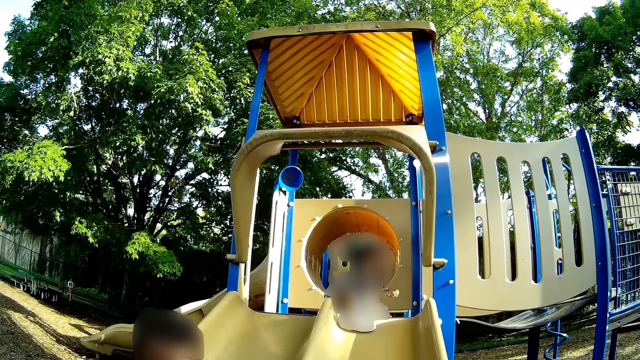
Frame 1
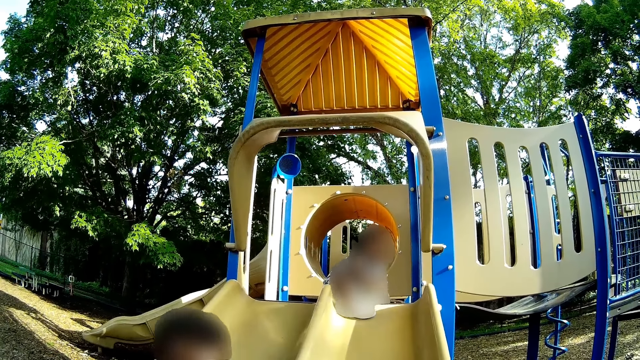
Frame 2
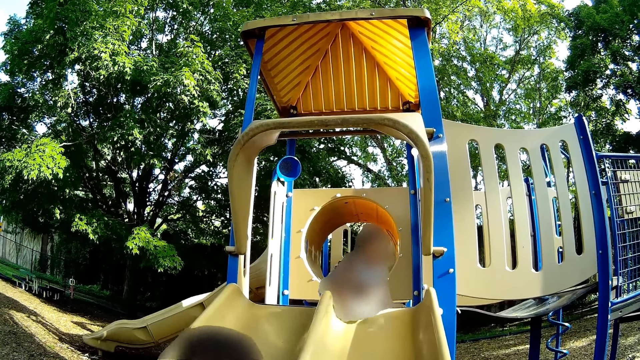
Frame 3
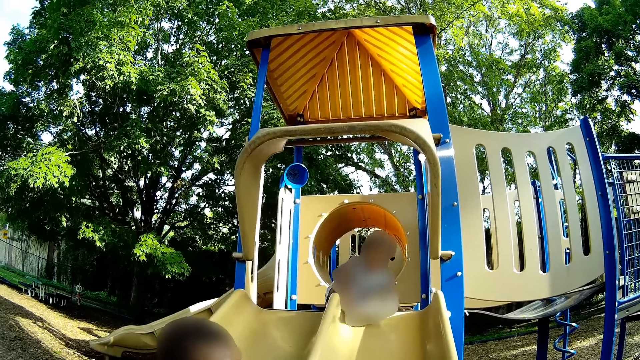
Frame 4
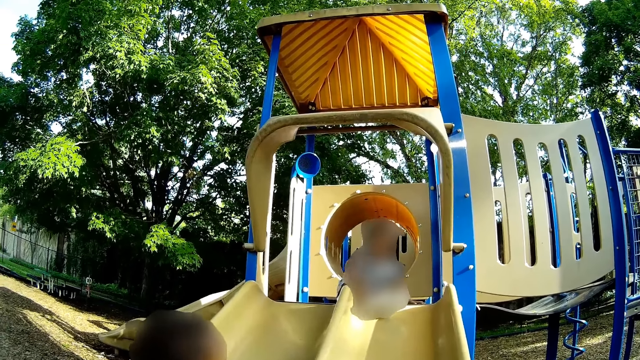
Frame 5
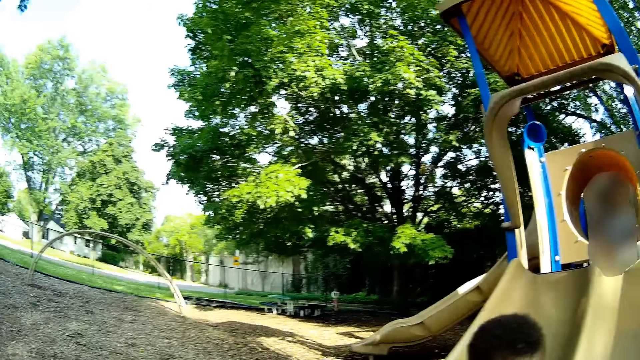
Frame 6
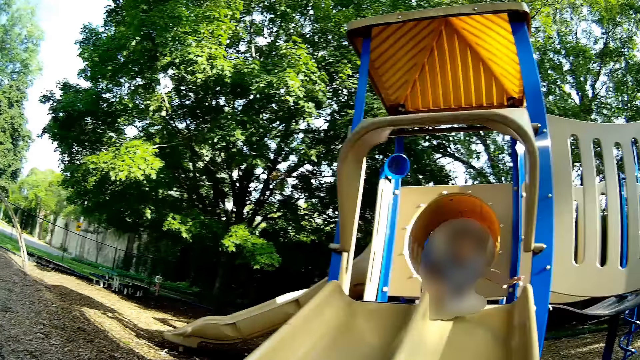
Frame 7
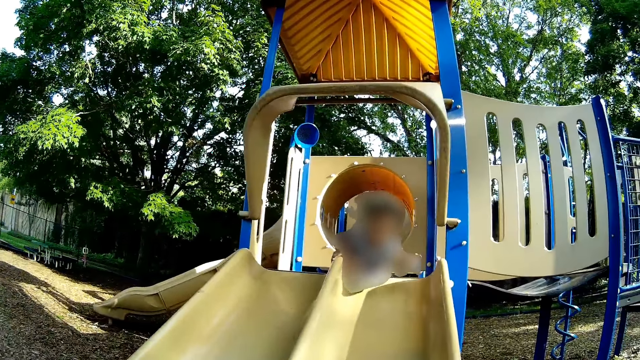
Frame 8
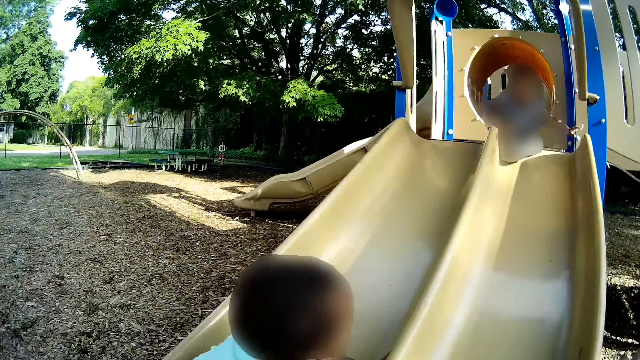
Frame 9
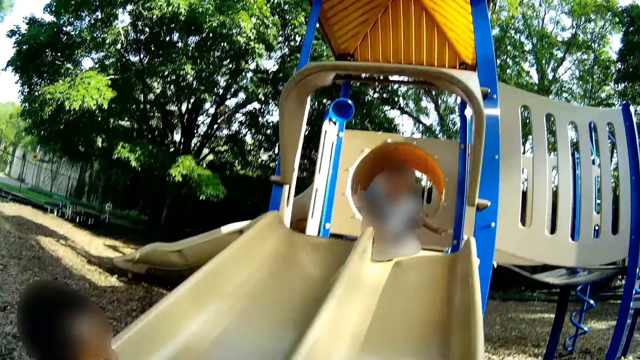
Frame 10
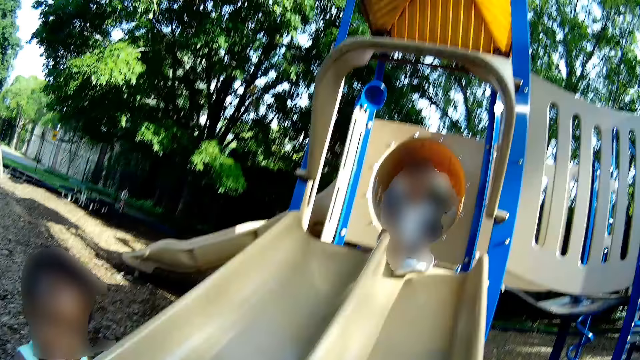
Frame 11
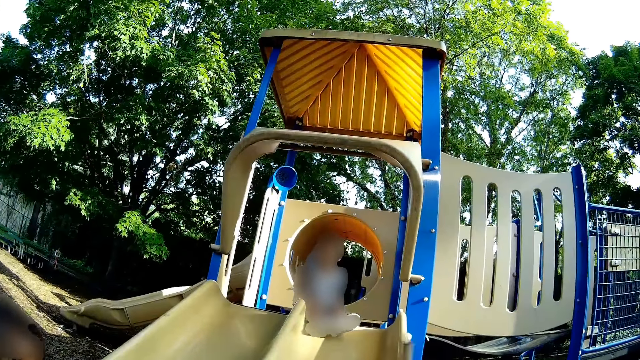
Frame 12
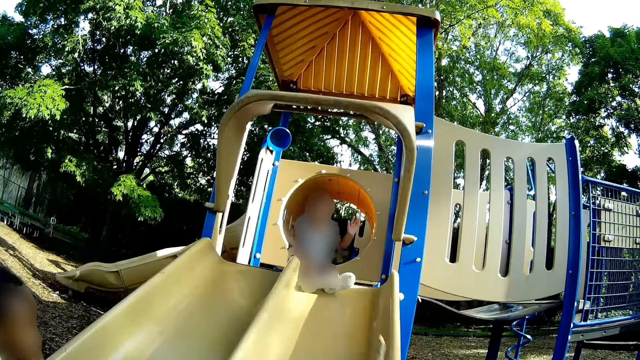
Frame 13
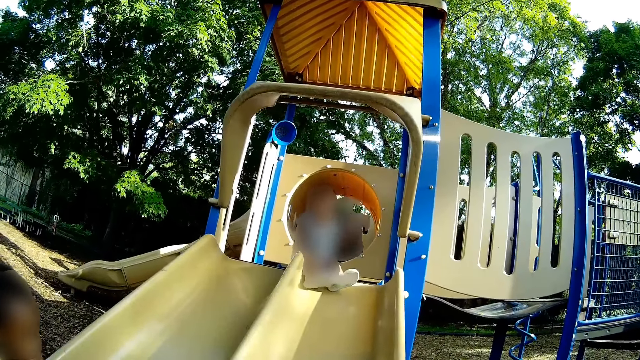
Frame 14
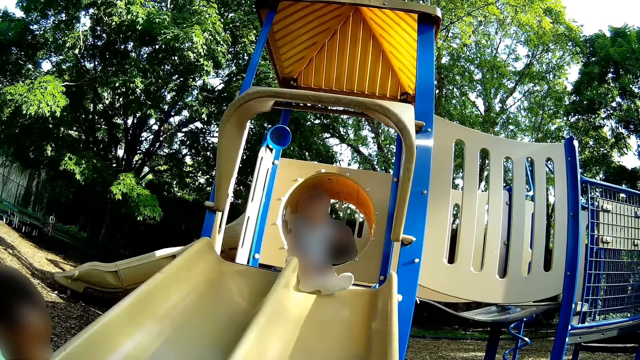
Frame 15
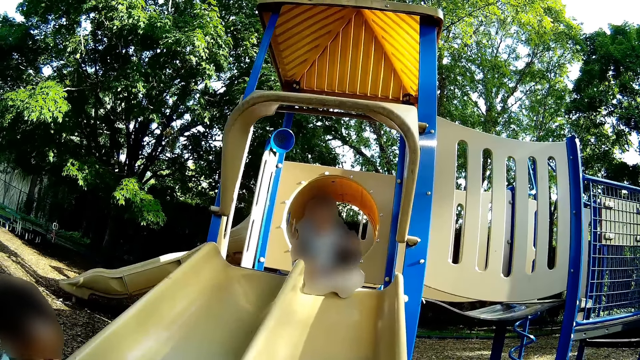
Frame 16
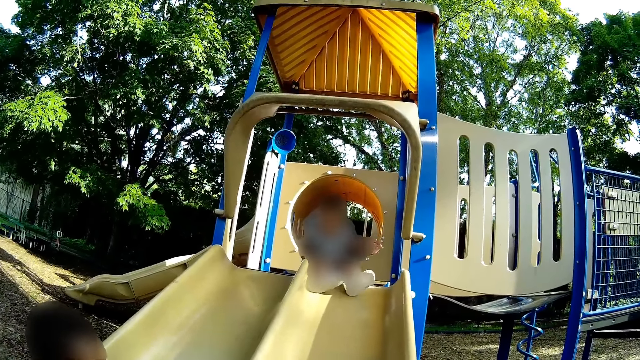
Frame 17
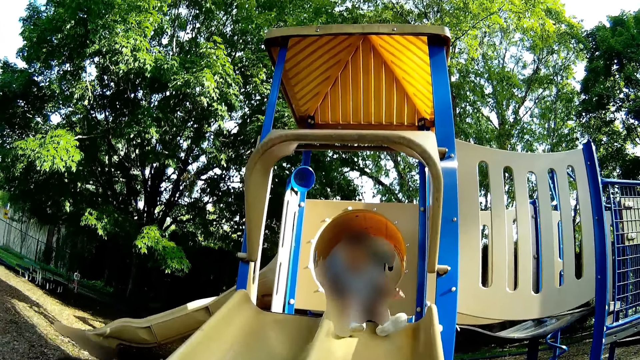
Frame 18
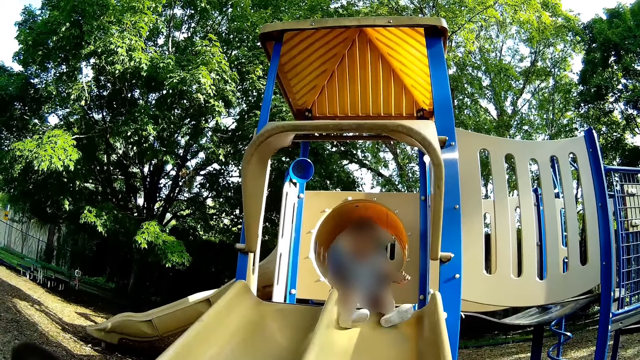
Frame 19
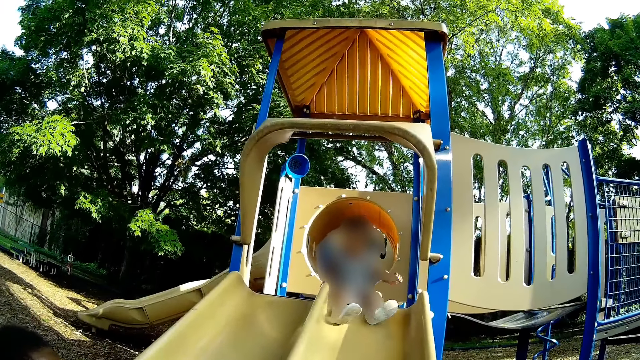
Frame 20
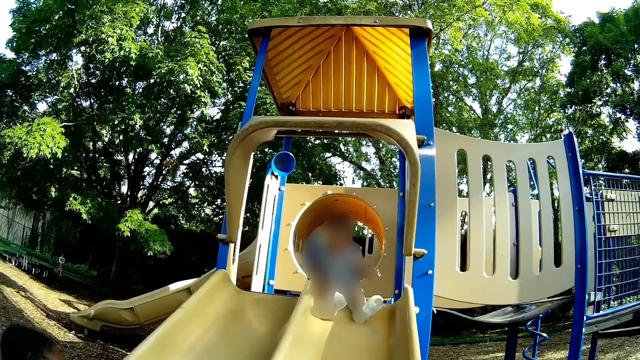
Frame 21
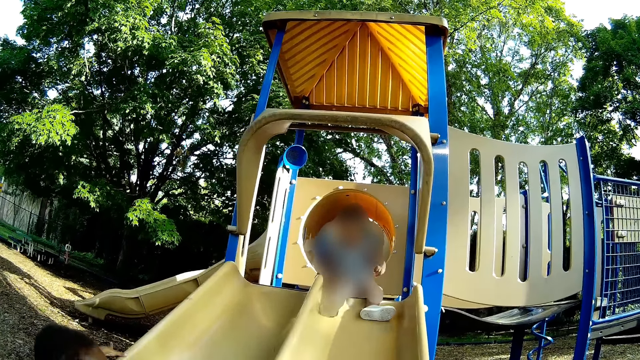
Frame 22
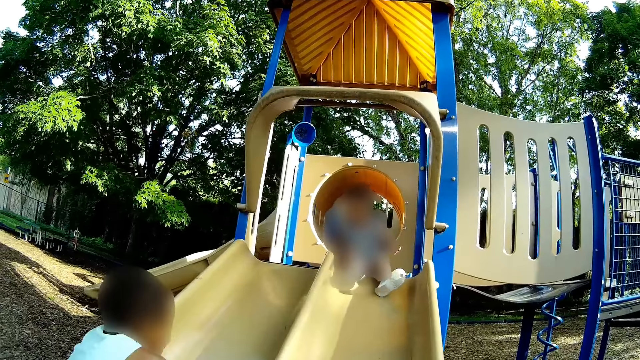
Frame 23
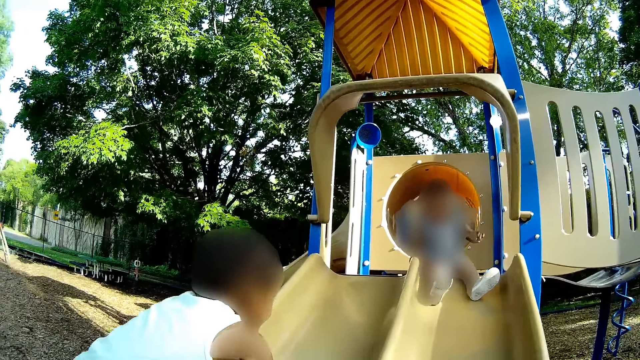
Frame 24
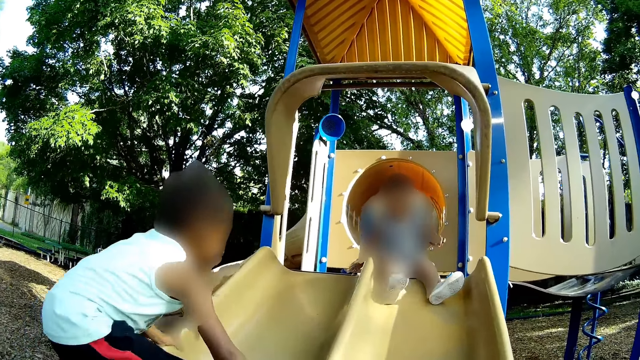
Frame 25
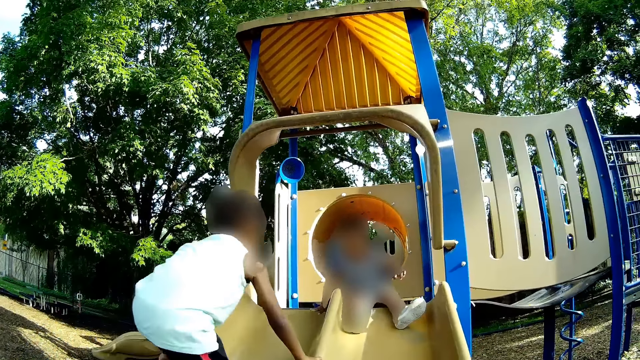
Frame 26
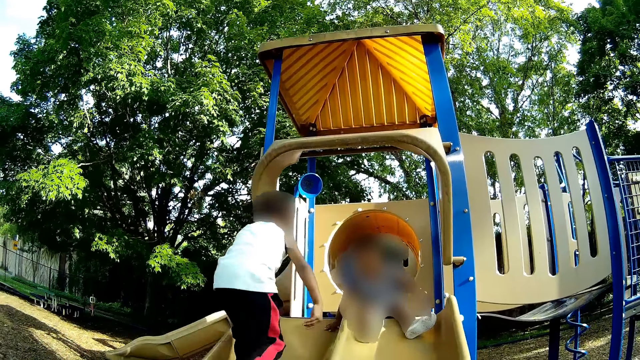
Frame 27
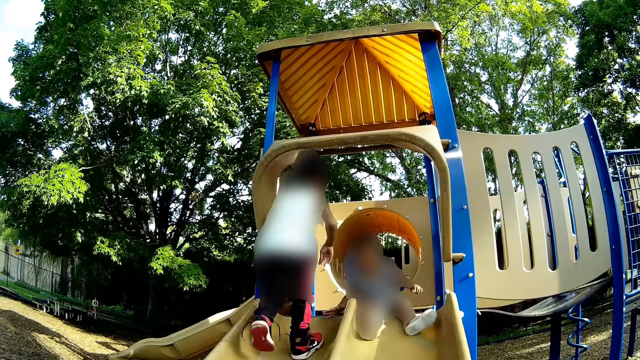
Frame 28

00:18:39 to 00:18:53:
The camera wearer plays with the kids. They interact with the boy. The boy climbs the plastic slide.

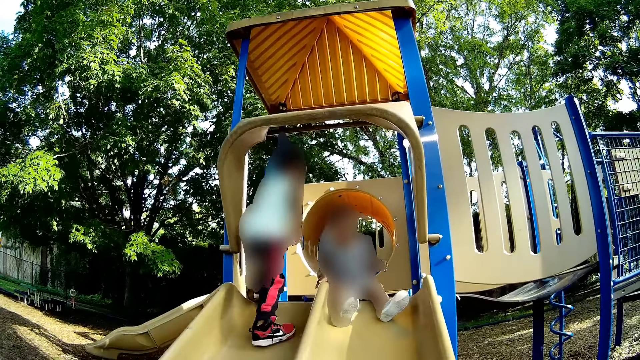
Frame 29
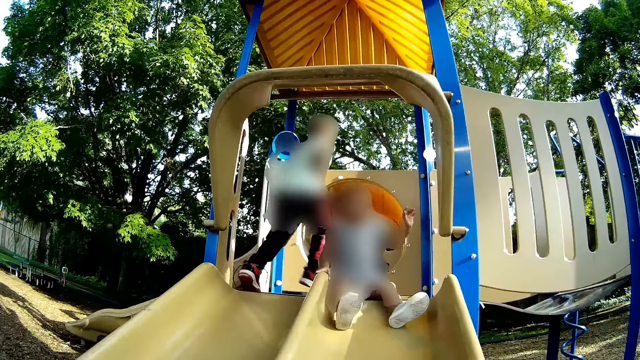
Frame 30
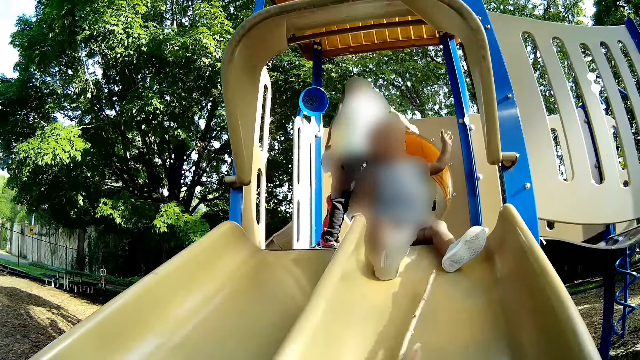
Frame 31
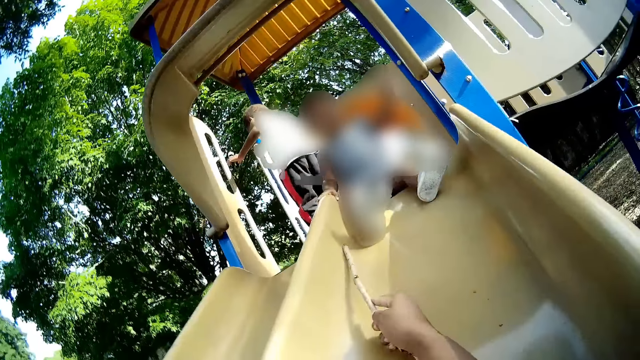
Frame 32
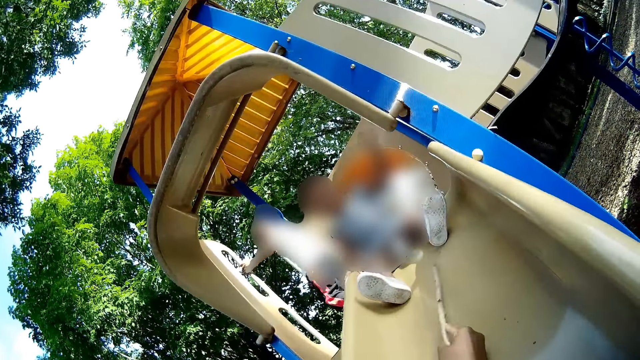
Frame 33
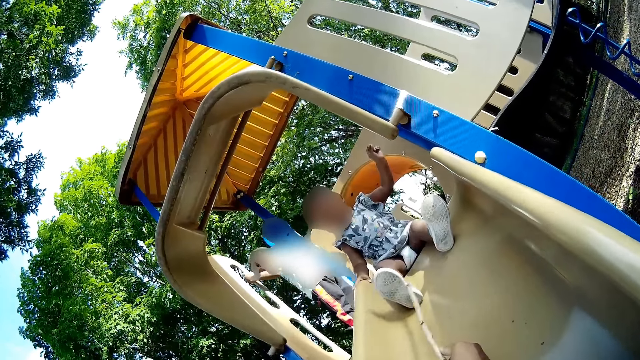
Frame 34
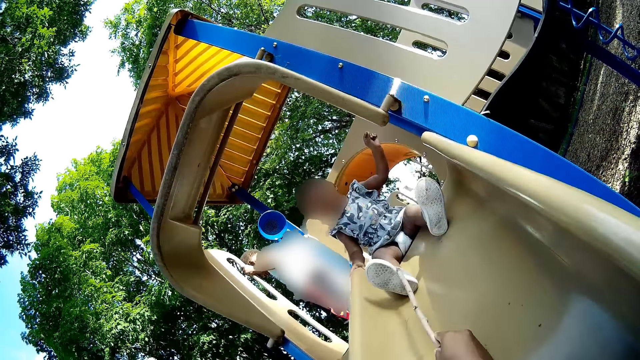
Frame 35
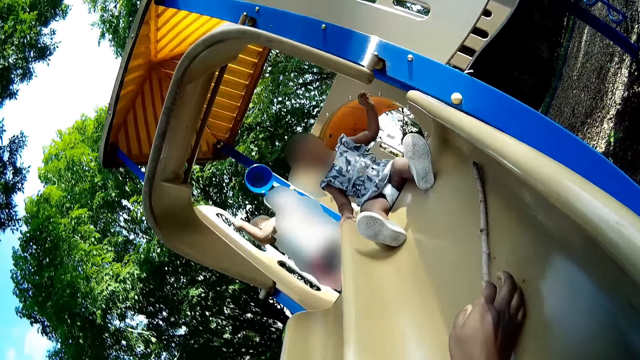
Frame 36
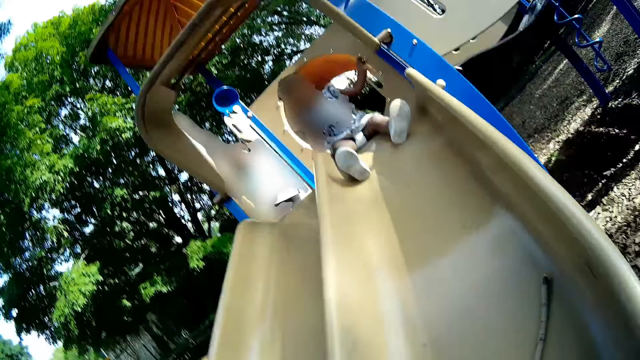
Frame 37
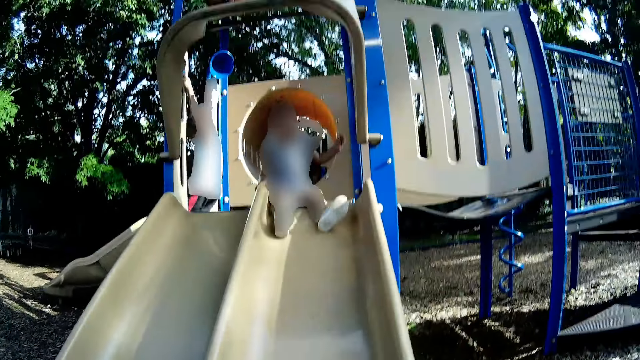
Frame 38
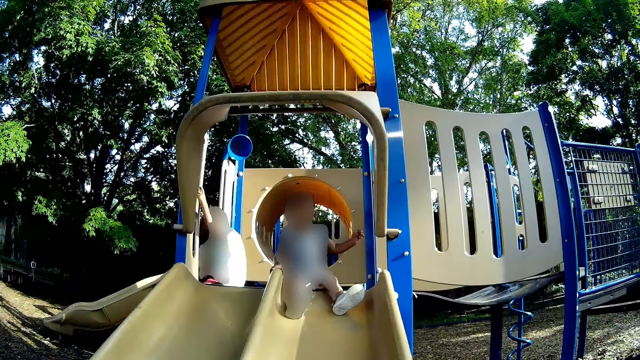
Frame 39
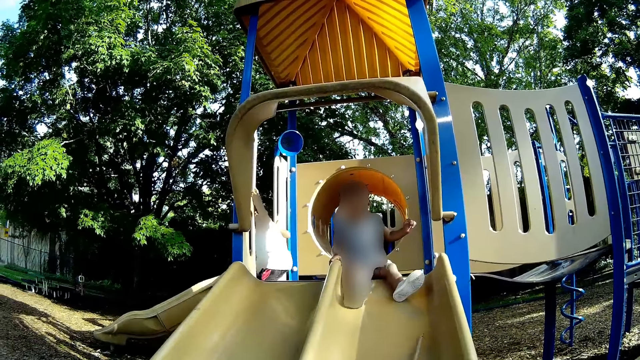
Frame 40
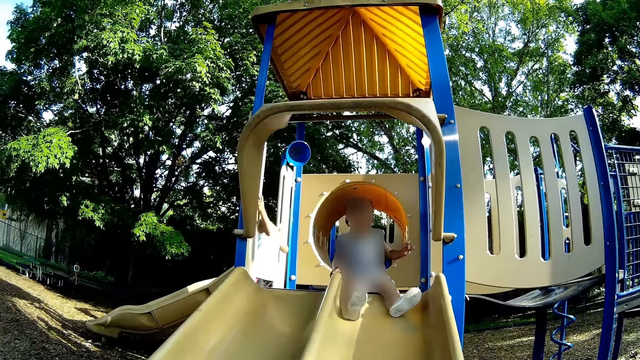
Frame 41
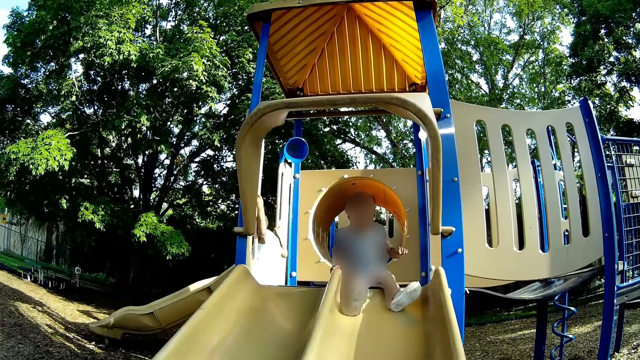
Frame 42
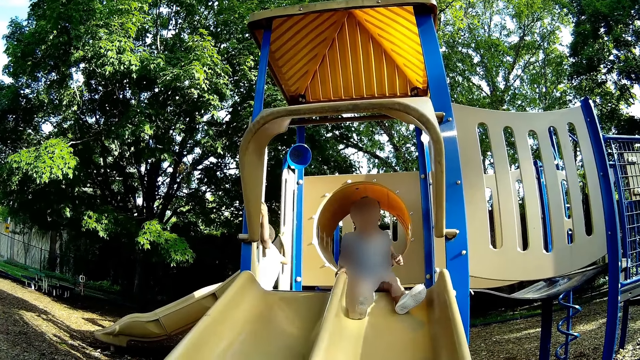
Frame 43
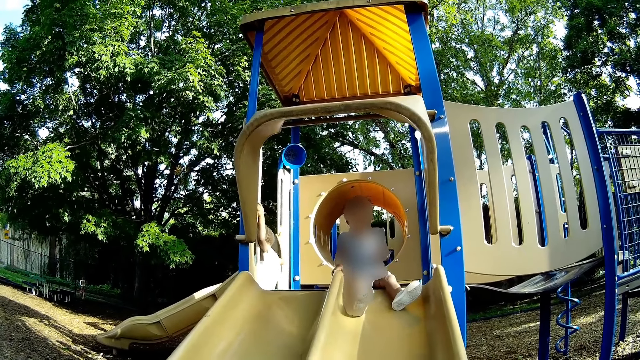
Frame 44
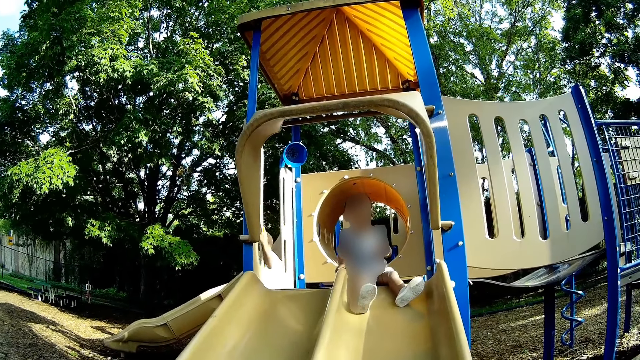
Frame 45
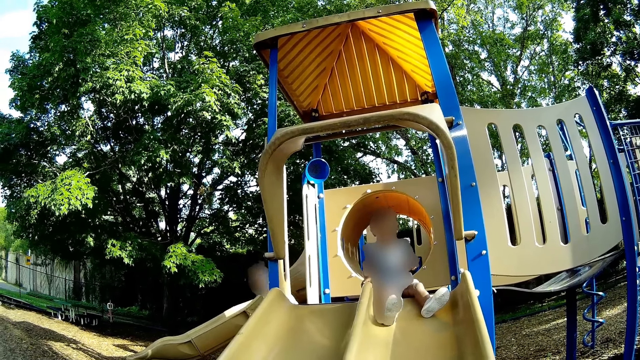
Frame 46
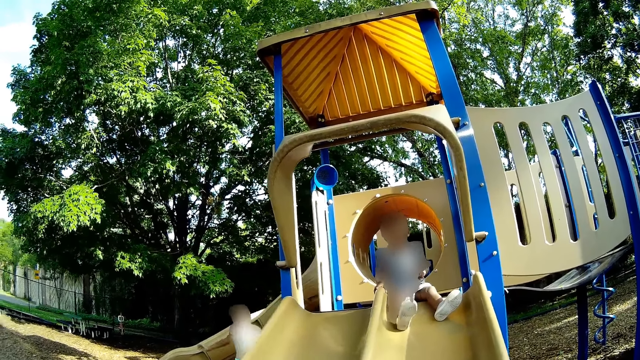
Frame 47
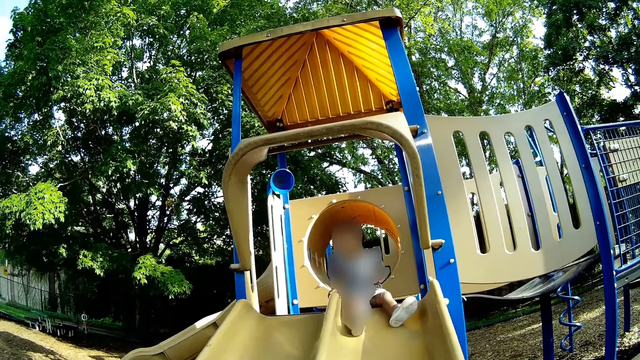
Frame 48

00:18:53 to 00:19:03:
The camera wearer hits a stick on the plastic slide with her right hand. She drops the stick on the plastic slide with her right hand.
